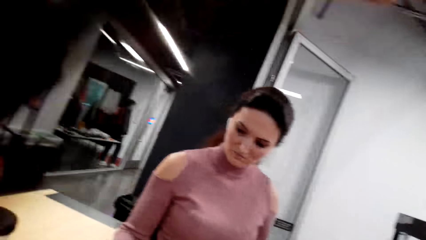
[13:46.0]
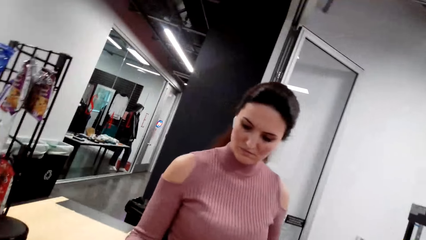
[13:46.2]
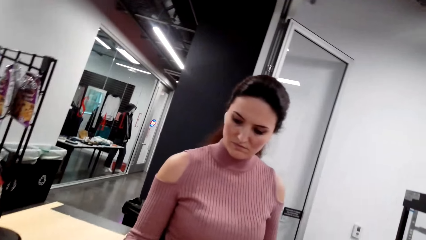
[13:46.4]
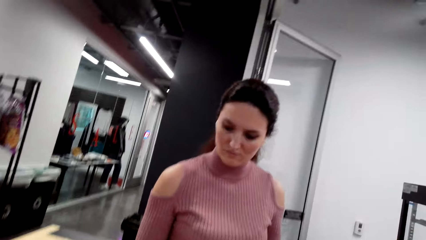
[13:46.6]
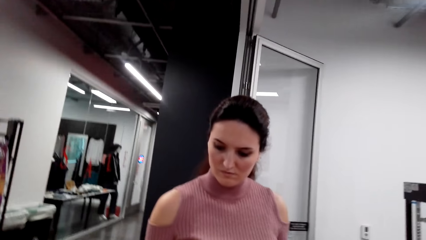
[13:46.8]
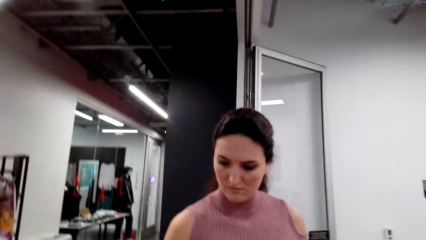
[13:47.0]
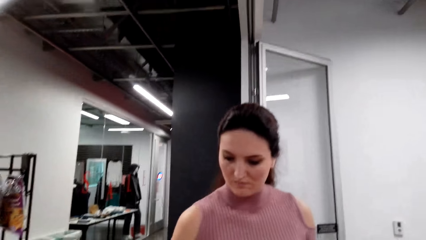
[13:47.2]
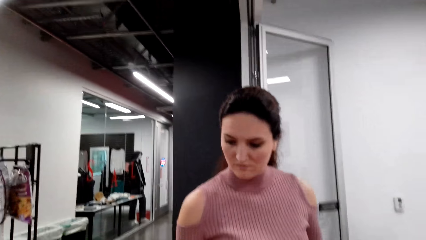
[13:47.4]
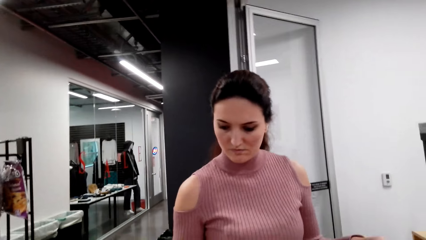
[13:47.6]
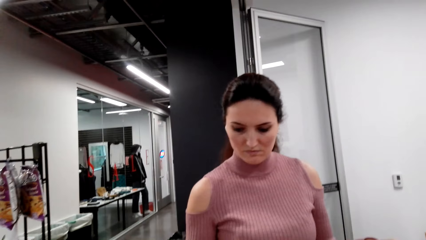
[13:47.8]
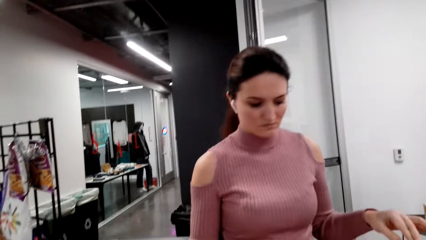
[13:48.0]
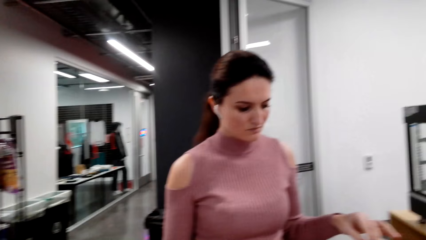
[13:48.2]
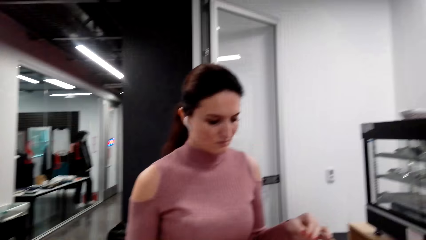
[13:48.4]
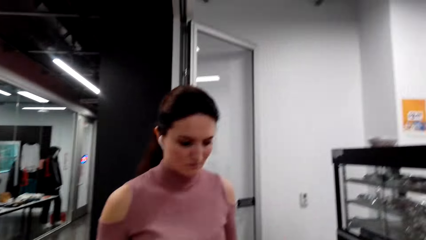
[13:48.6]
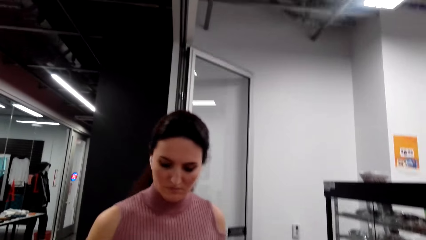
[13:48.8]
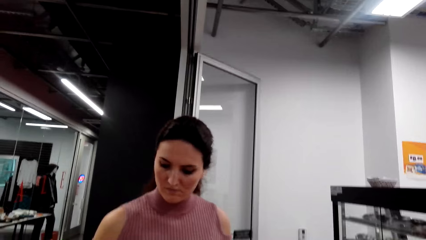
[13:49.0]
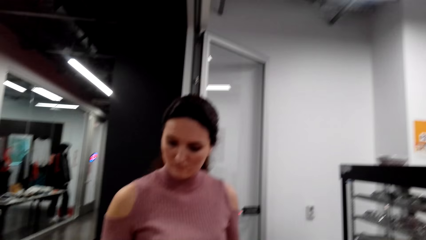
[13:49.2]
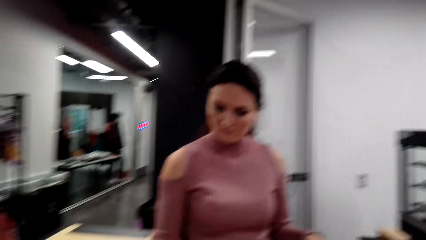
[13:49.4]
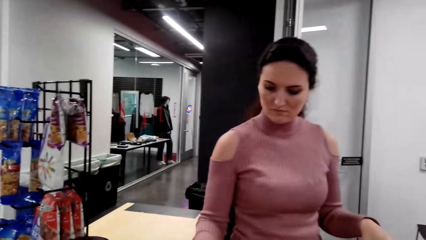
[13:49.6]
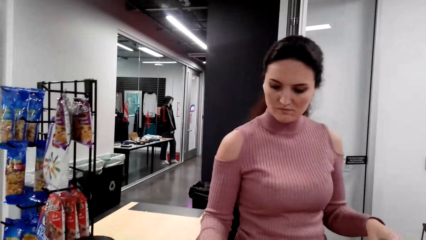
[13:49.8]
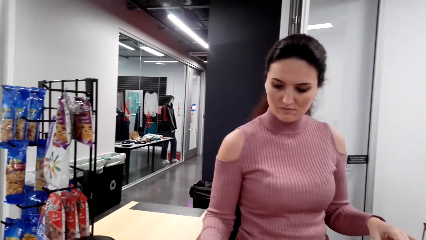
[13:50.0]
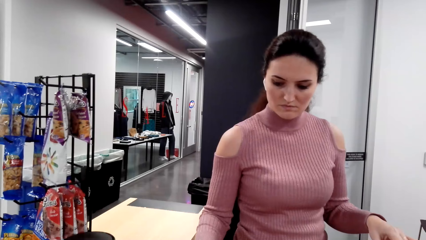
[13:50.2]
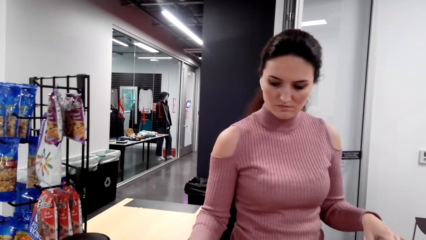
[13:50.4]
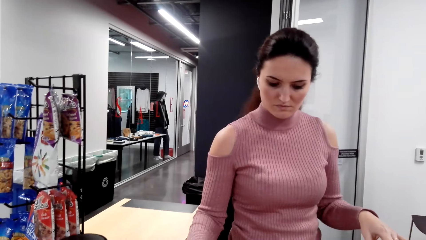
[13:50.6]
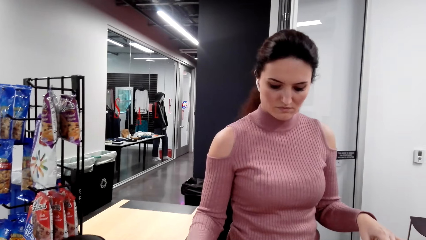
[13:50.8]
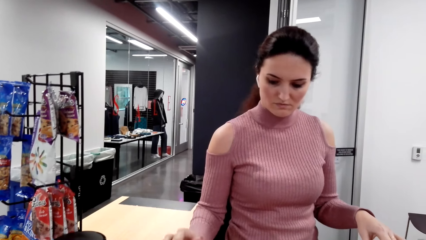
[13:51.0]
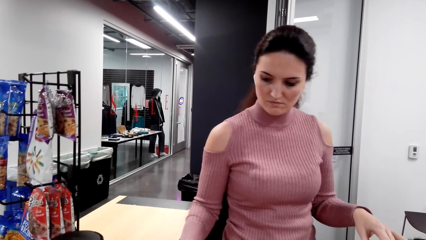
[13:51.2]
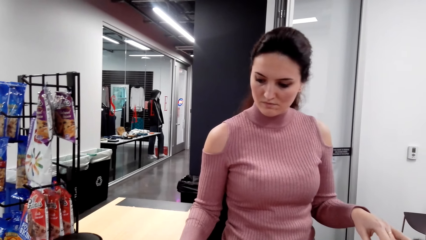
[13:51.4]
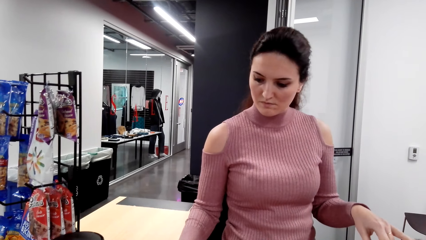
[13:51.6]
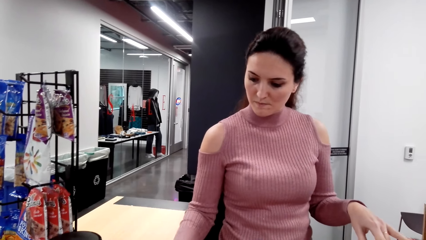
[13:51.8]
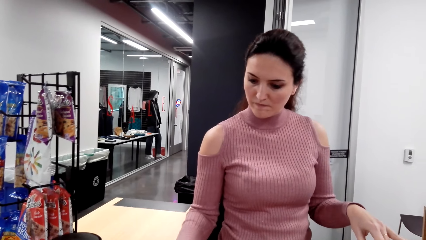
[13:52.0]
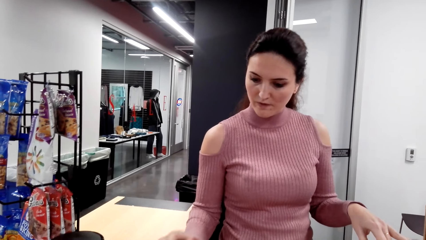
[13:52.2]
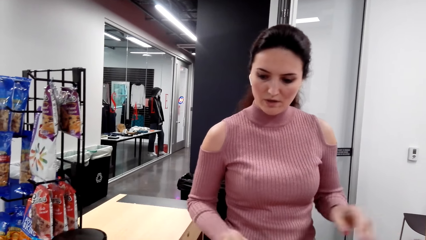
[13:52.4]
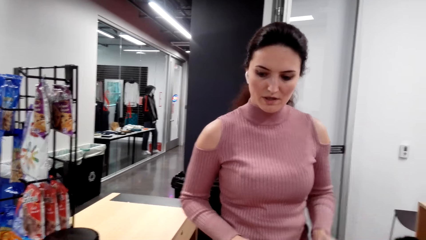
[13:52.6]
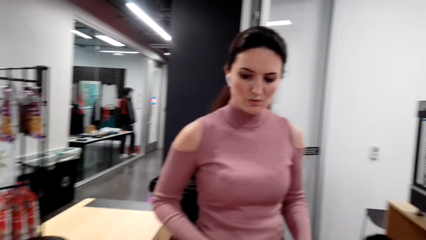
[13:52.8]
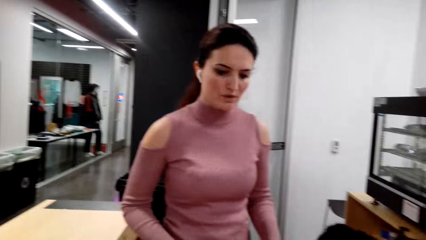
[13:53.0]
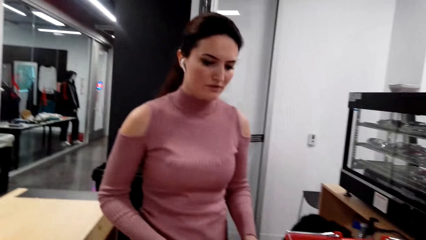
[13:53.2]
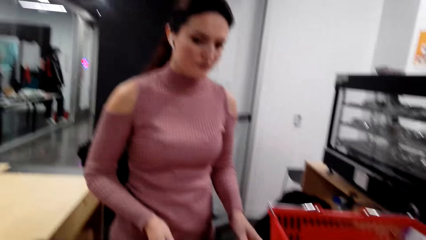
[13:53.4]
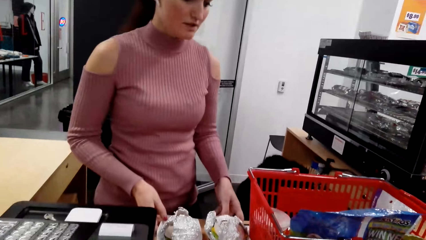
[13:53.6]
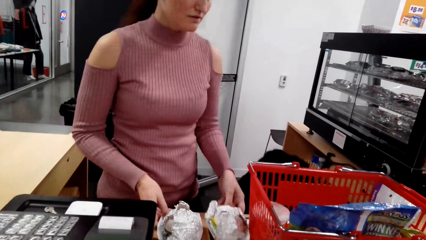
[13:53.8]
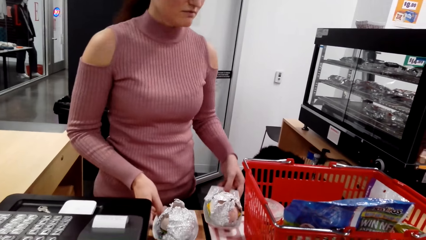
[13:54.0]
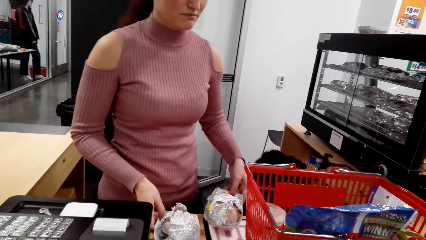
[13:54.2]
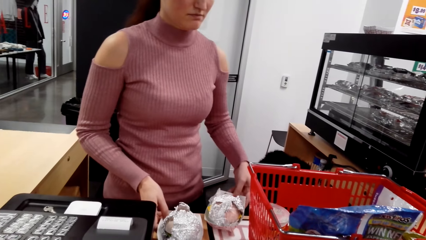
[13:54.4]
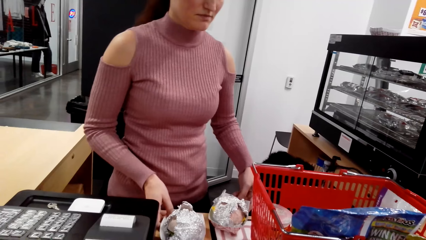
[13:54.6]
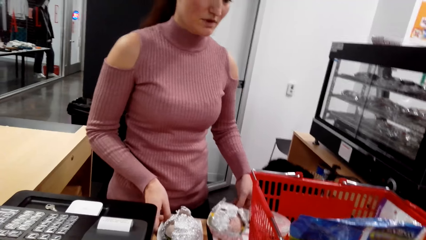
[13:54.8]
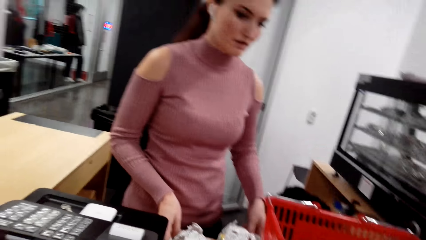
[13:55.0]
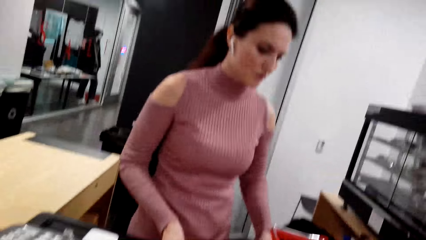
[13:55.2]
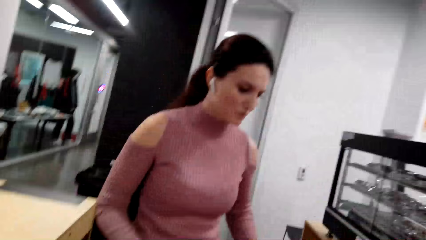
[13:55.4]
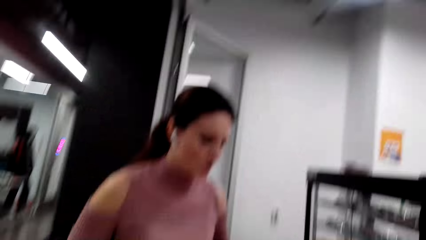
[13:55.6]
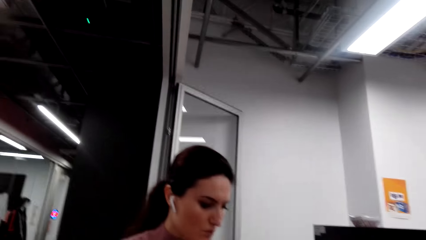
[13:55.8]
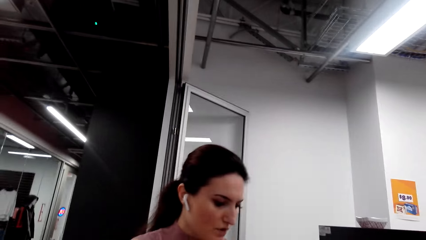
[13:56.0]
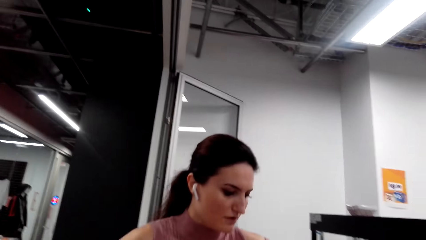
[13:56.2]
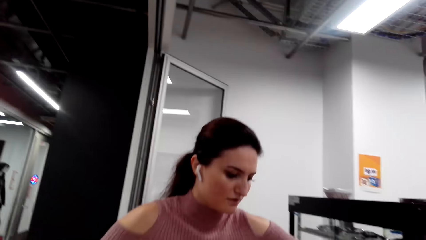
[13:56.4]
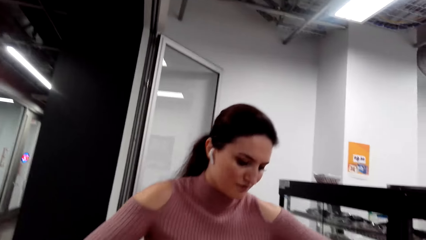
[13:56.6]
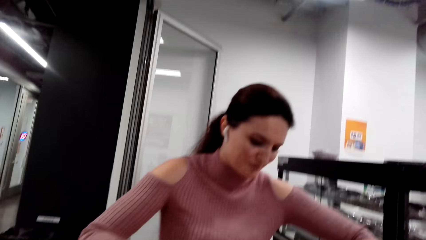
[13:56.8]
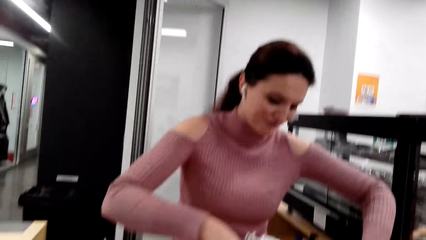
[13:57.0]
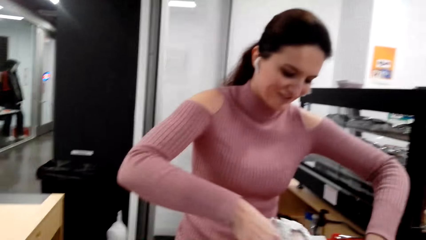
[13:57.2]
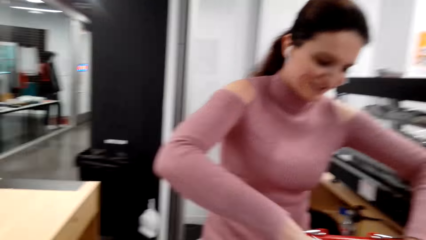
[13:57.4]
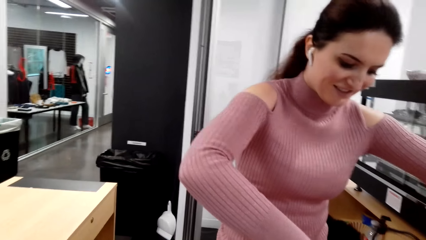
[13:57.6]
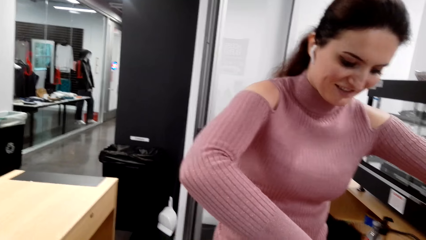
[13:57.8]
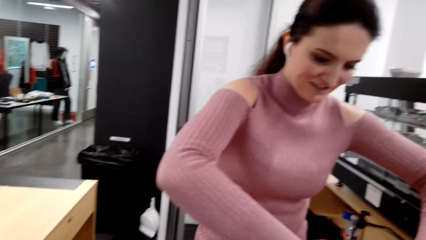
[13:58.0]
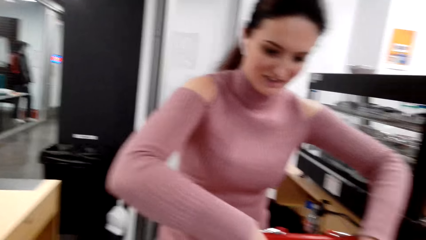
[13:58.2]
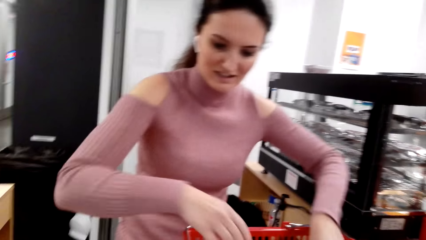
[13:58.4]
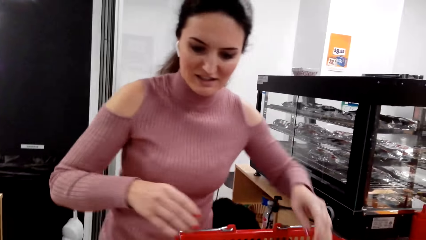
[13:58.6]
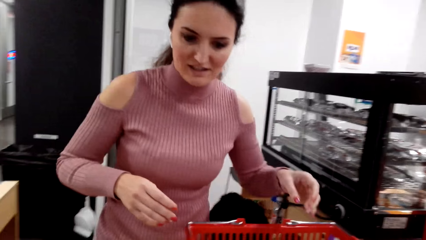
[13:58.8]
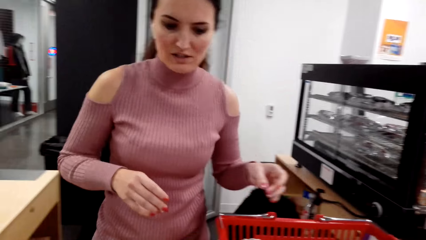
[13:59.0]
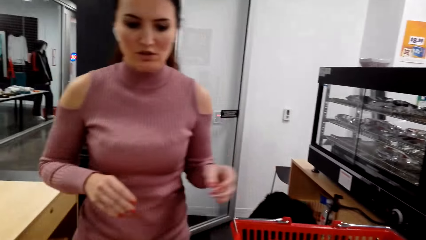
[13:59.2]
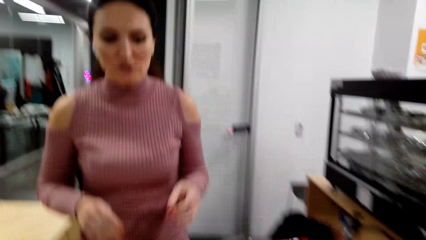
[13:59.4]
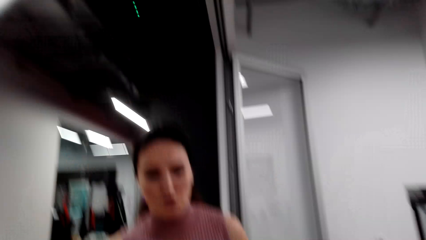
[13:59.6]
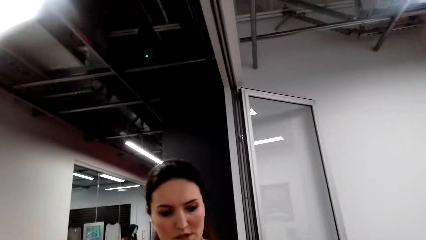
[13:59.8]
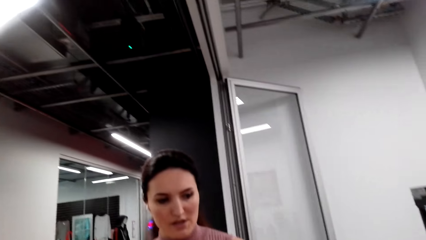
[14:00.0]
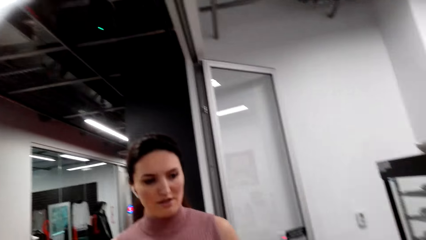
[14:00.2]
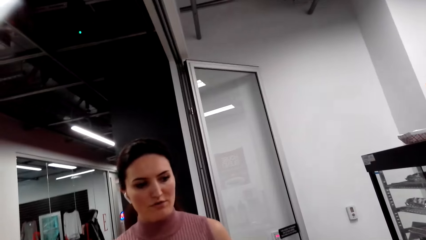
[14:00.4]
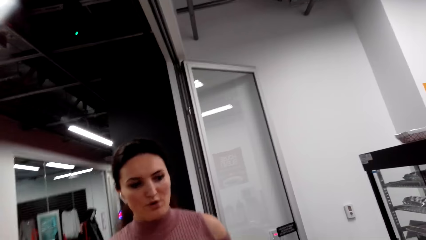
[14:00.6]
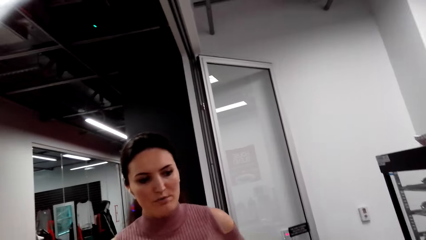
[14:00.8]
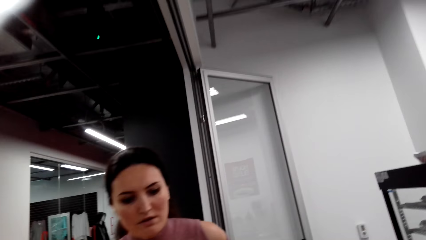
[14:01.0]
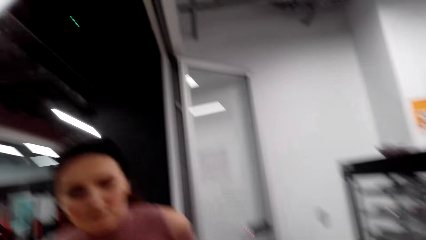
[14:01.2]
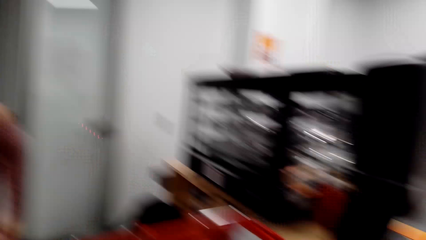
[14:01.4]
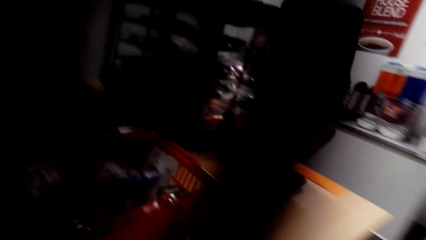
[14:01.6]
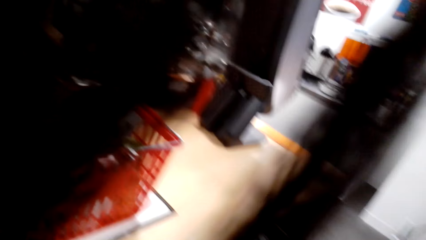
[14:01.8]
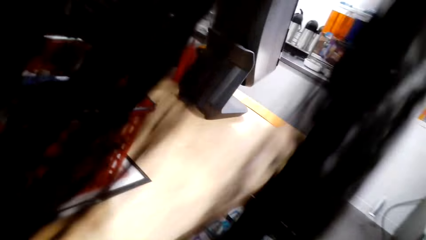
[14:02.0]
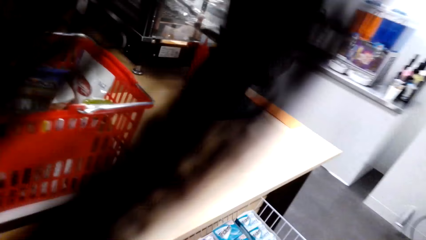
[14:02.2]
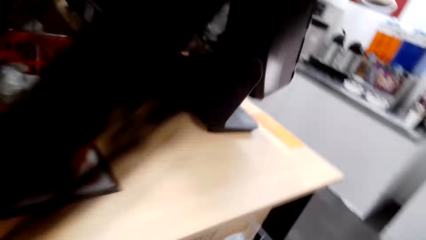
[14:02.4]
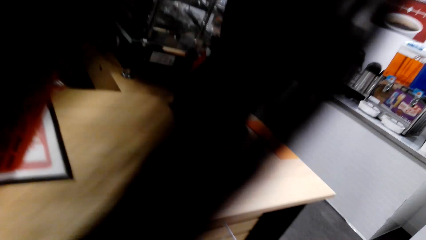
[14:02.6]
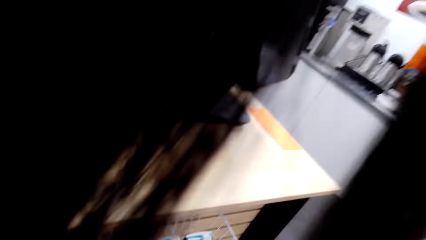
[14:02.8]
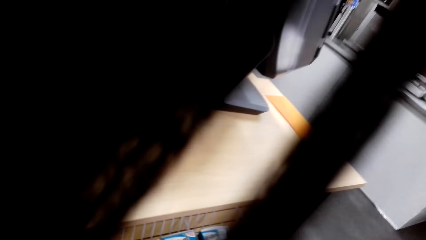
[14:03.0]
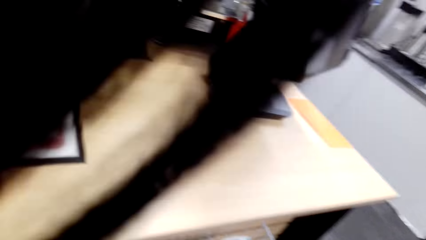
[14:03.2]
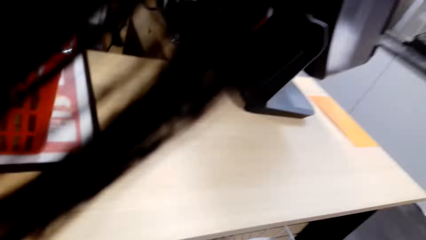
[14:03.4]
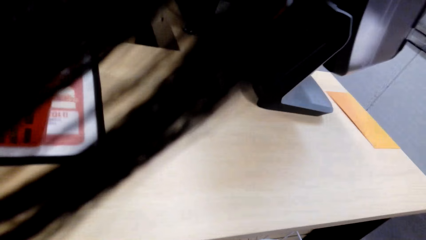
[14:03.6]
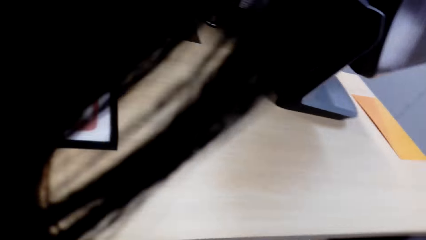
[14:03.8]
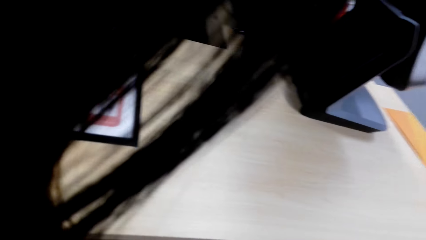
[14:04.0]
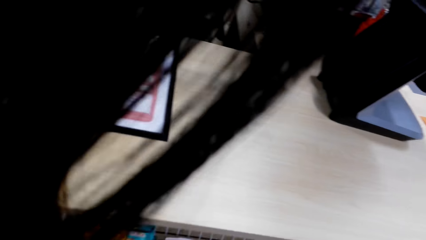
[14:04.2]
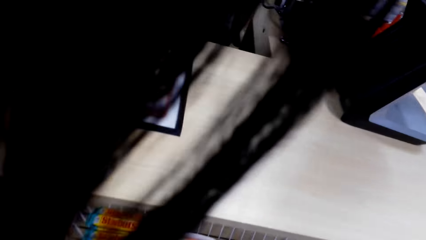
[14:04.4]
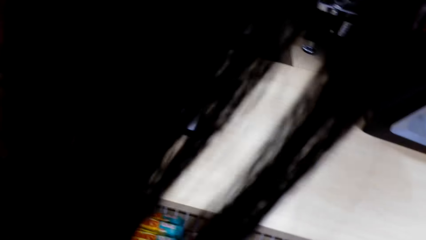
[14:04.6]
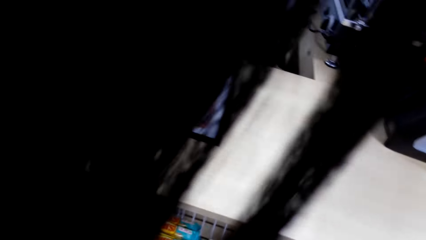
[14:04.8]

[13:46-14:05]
The camera wearer touches something. A lady converses with the camera wearer. The lady takes the wrap food or burger from the table and puts the wrap food in the tray.
